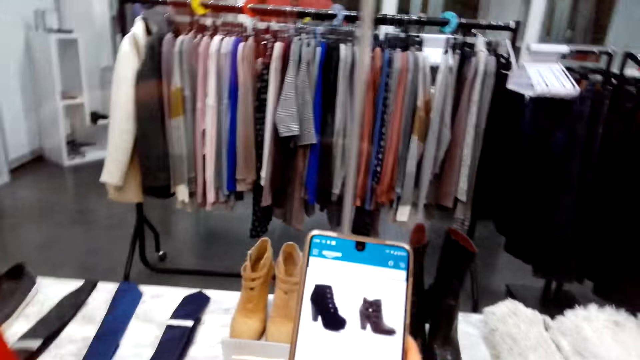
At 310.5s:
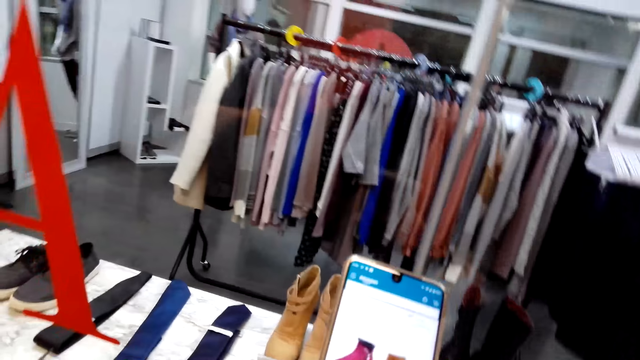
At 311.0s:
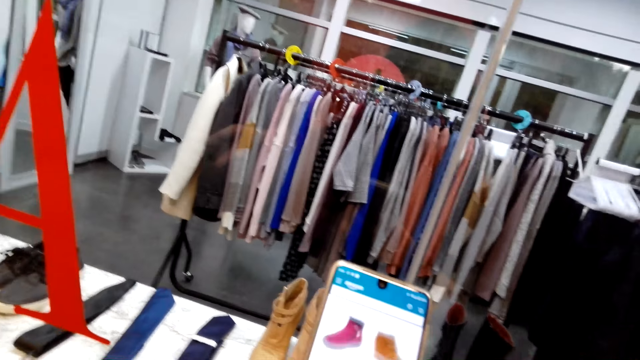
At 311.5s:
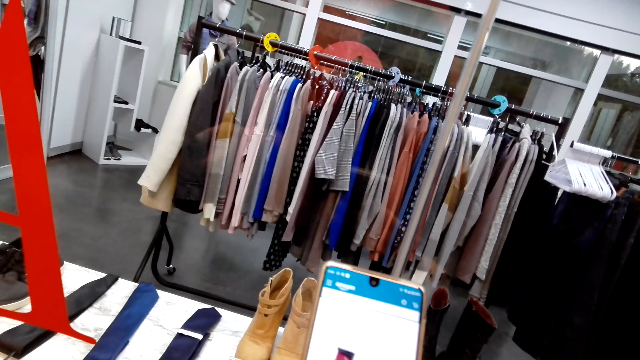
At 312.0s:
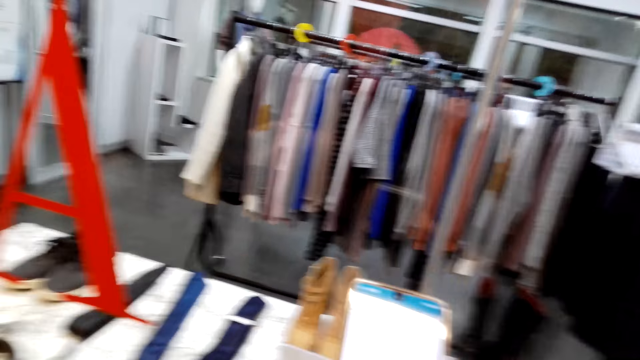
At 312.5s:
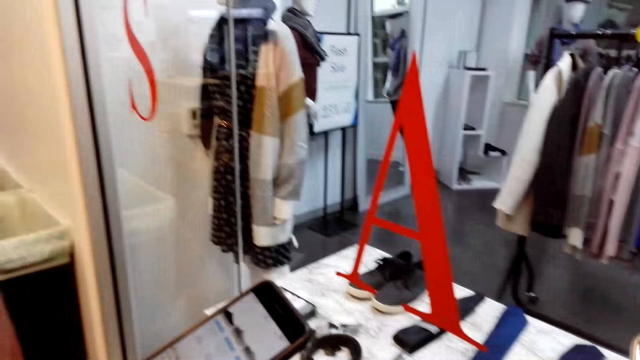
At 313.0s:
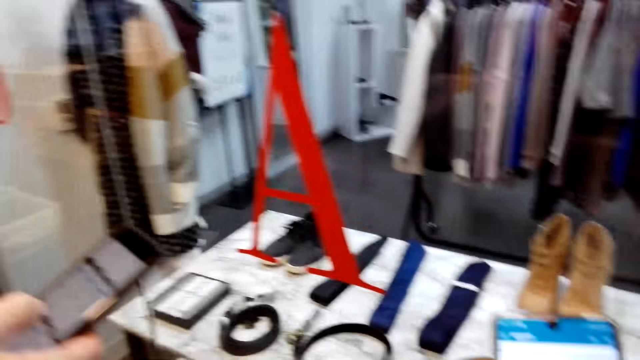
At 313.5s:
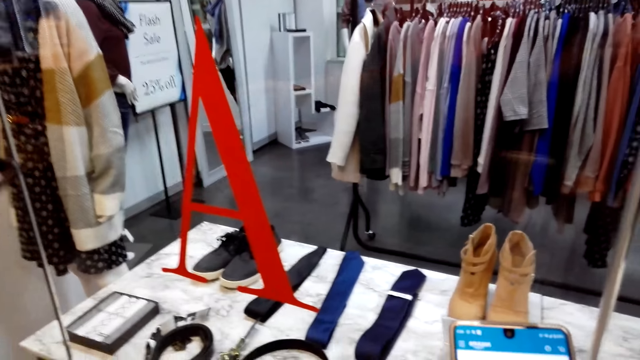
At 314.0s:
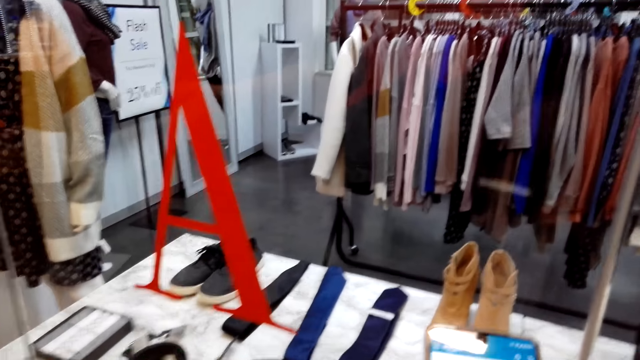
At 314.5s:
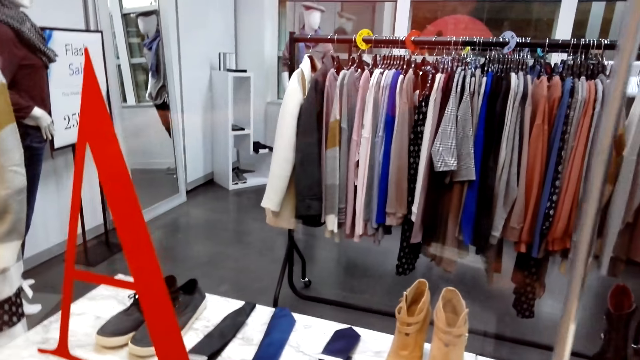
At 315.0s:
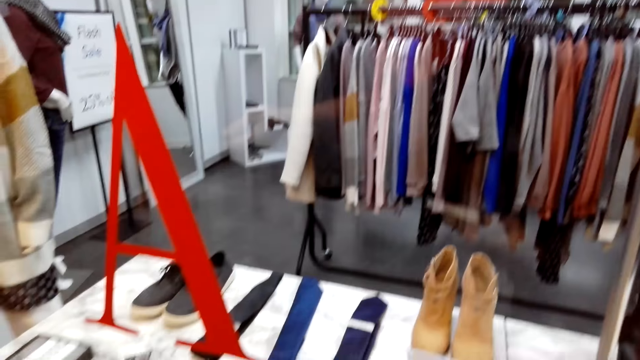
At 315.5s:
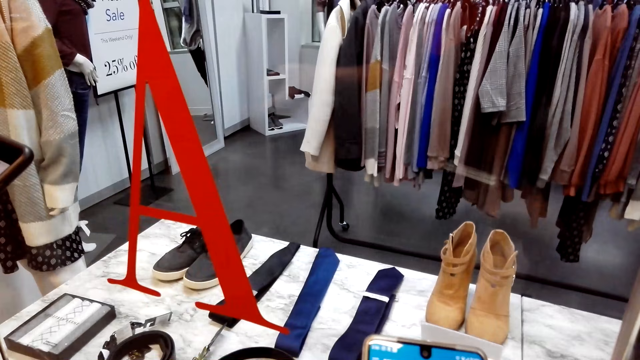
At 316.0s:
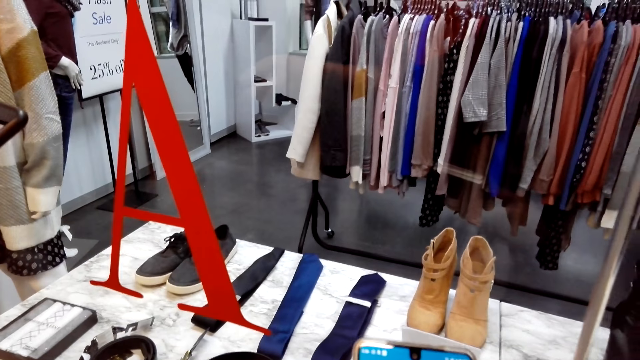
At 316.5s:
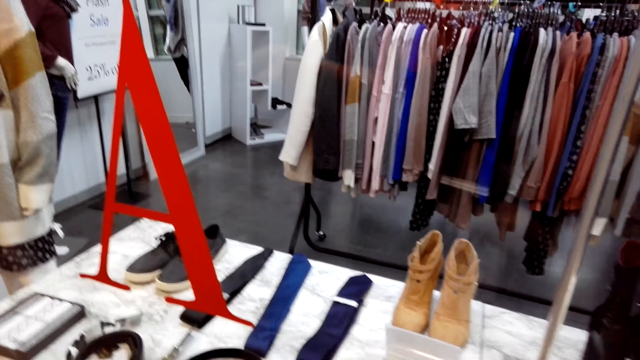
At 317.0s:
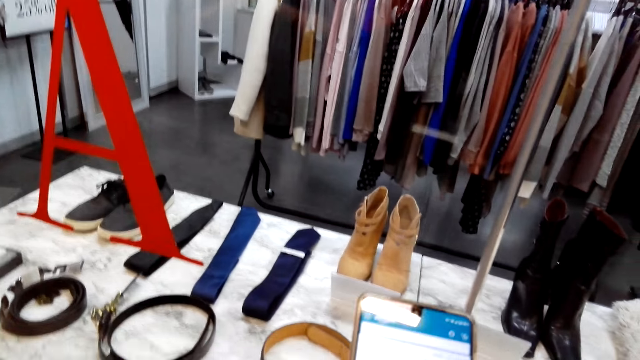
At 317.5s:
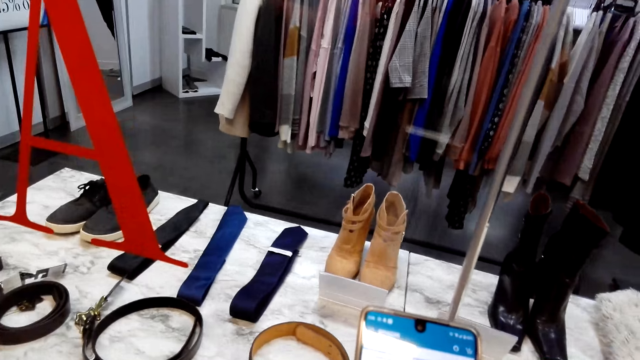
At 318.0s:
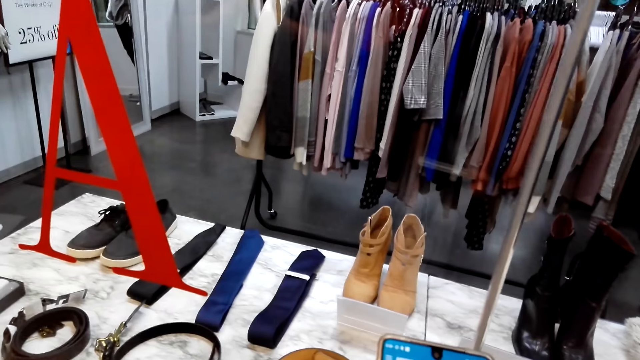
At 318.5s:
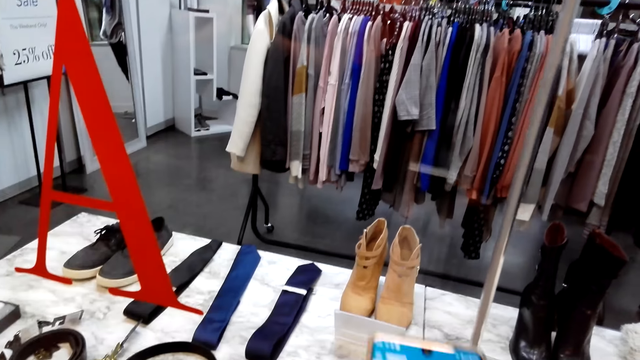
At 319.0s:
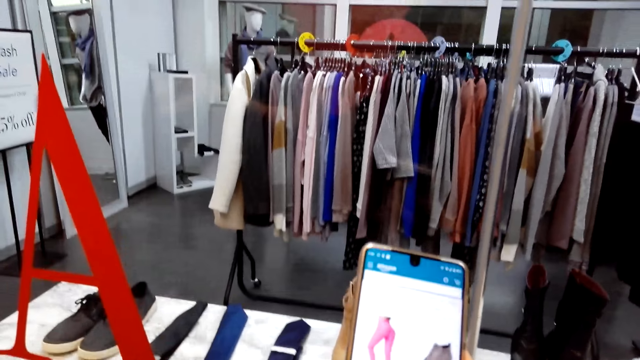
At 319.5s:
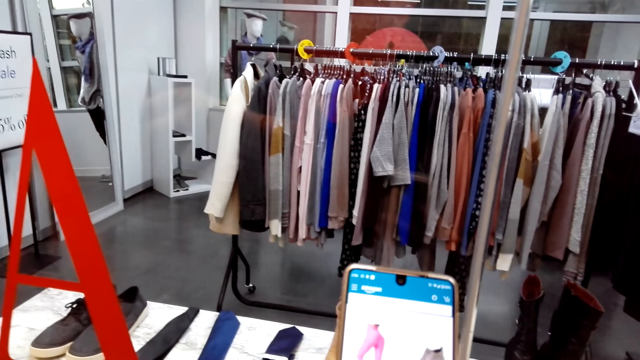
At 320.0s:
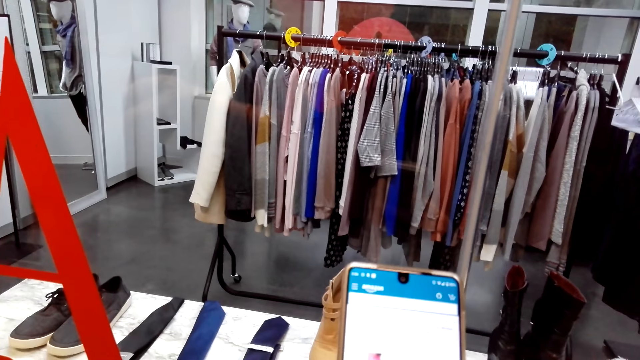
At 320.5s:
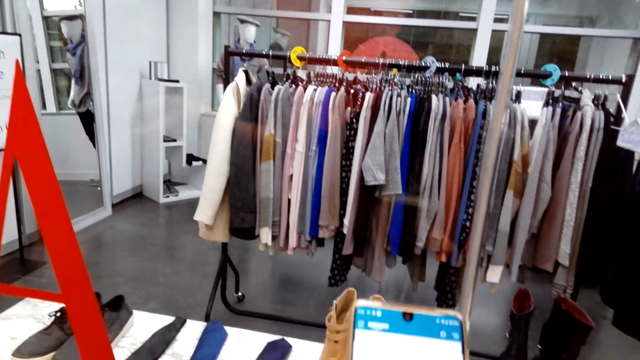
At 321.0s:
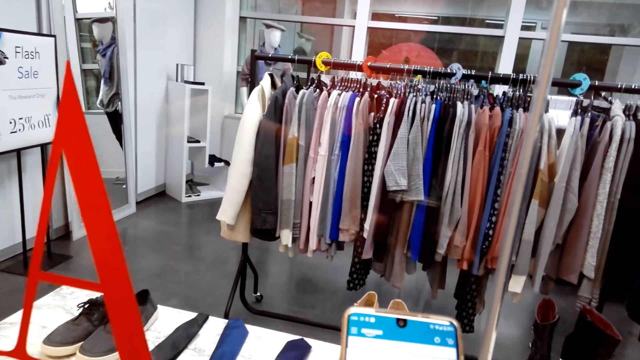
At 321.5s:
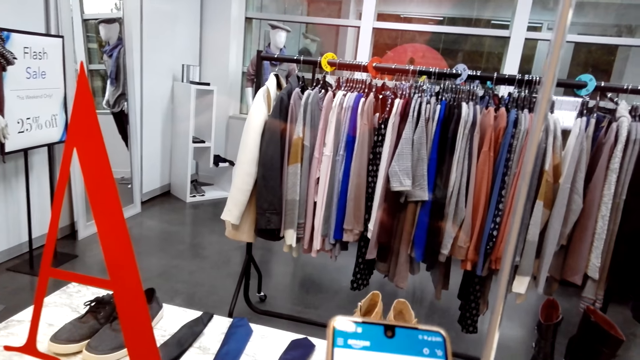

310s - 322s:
A man holds a phone. The camera wearer operates a phone.

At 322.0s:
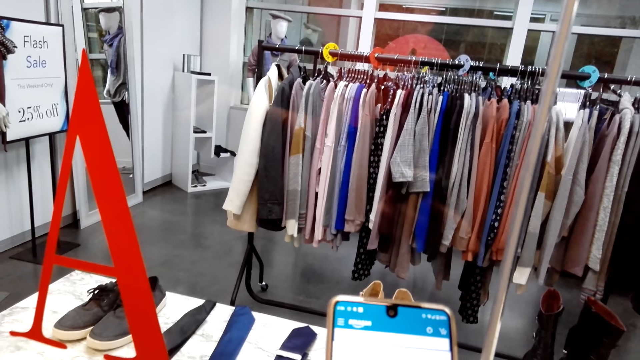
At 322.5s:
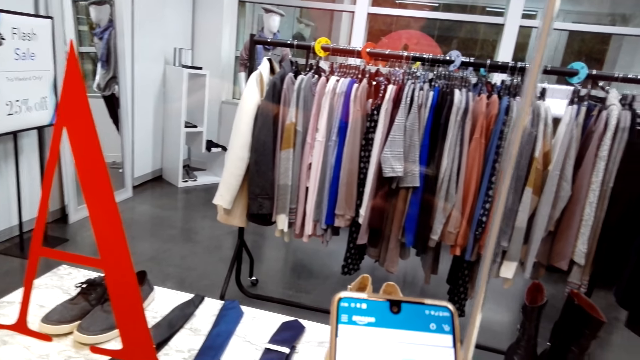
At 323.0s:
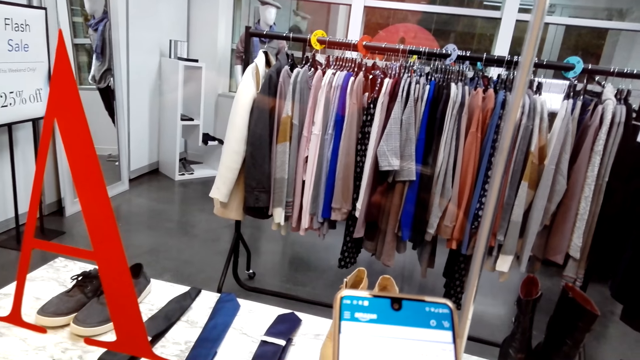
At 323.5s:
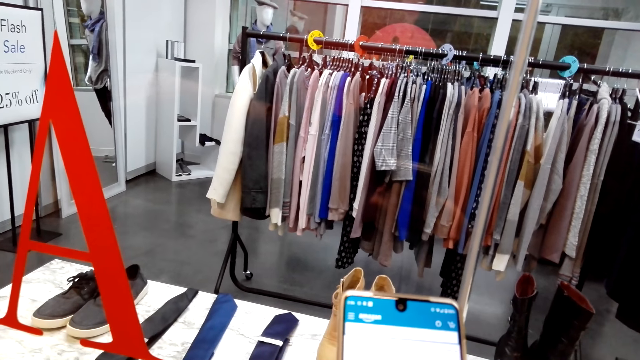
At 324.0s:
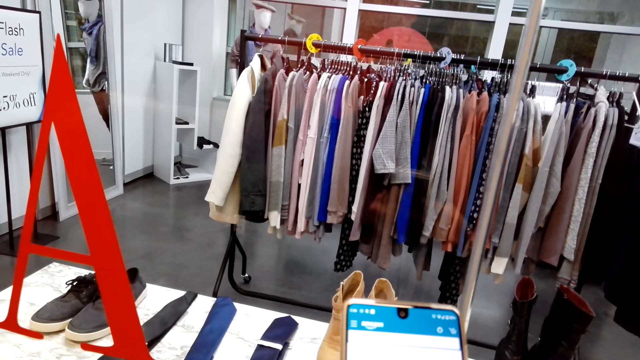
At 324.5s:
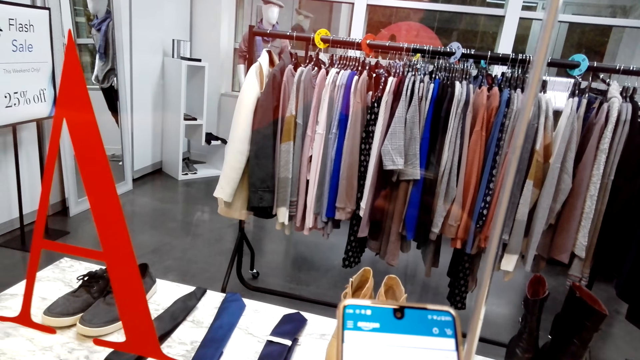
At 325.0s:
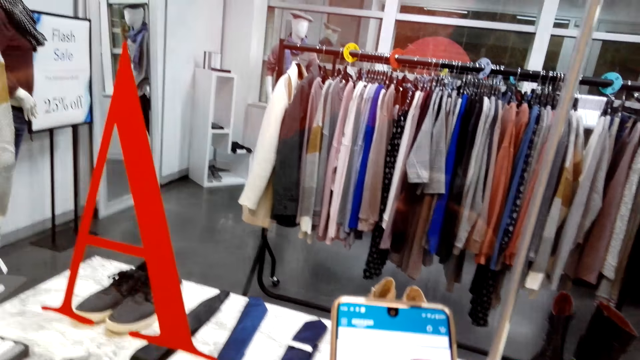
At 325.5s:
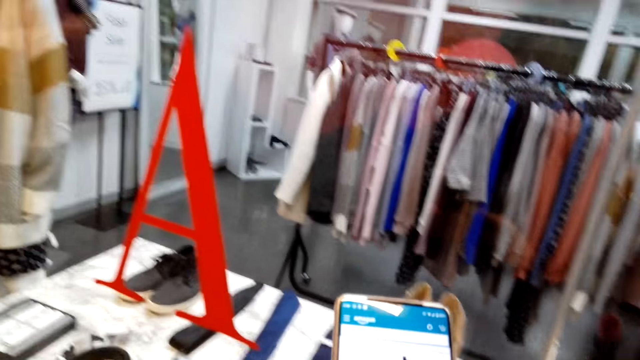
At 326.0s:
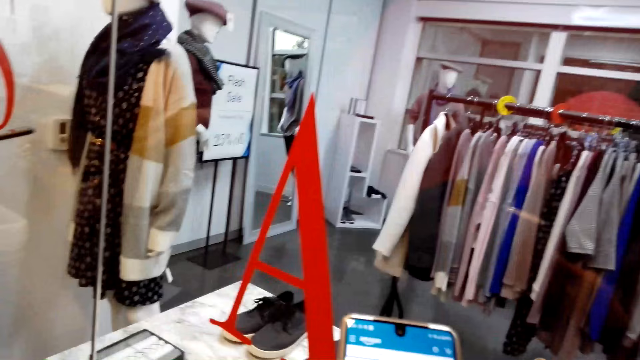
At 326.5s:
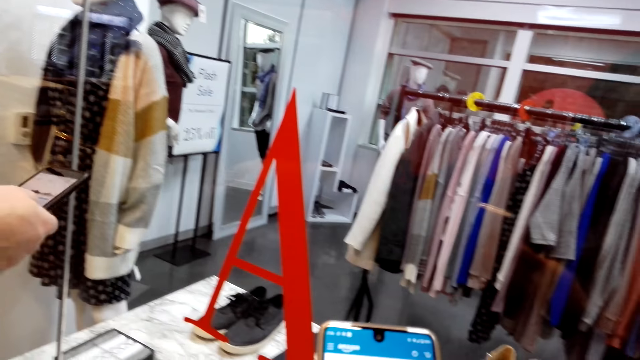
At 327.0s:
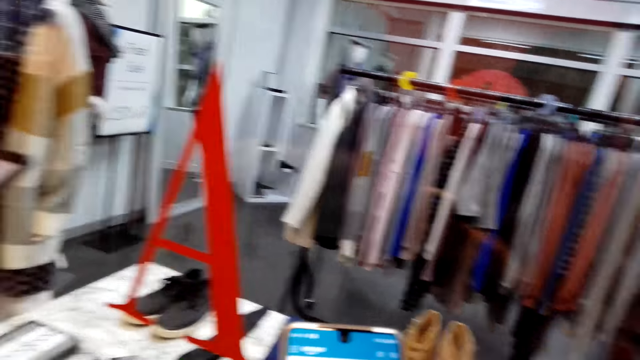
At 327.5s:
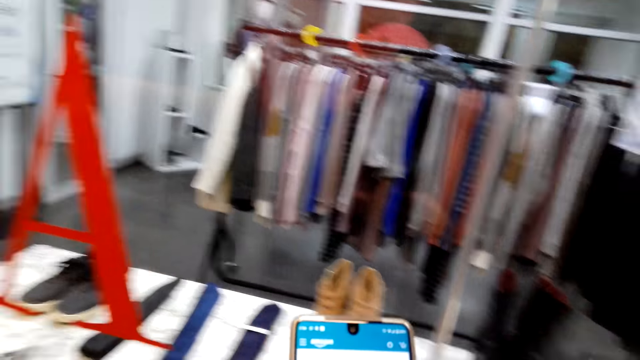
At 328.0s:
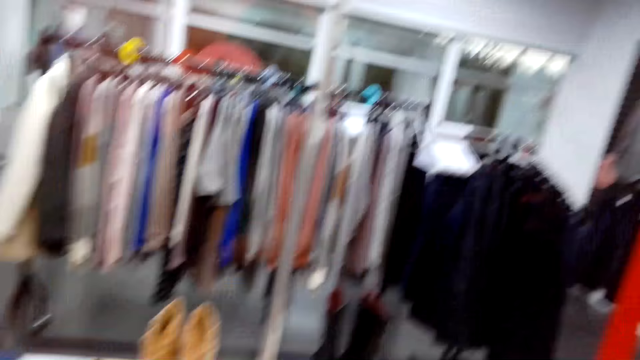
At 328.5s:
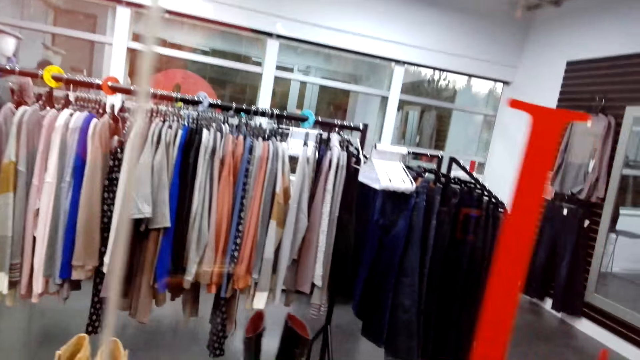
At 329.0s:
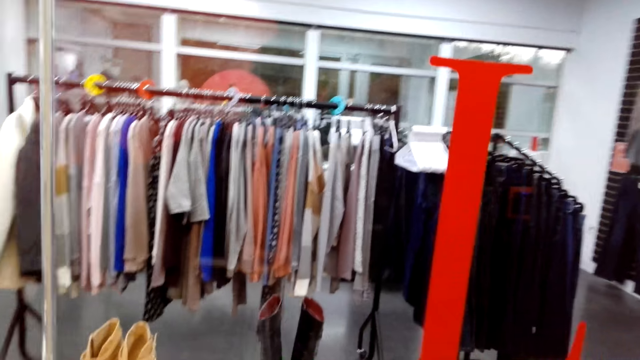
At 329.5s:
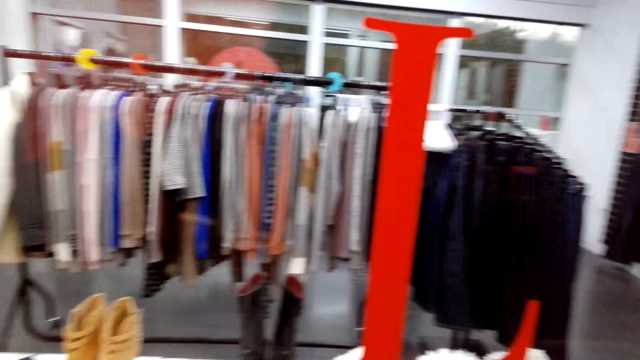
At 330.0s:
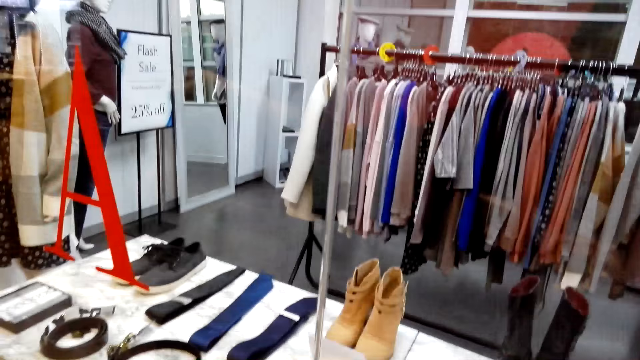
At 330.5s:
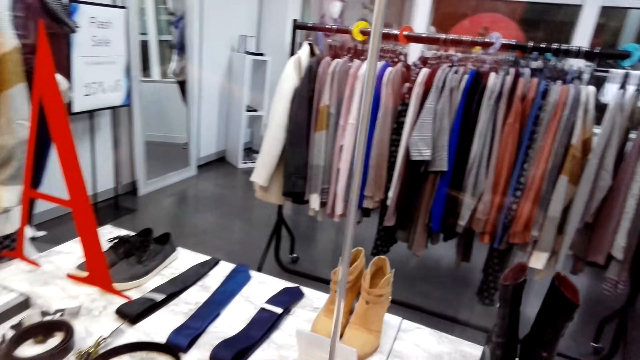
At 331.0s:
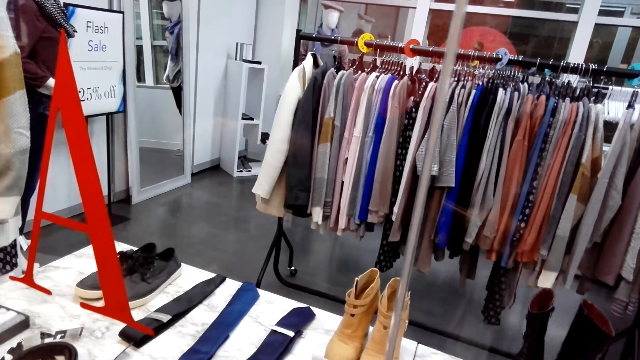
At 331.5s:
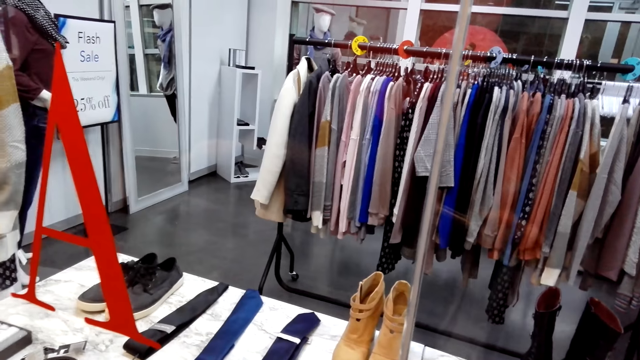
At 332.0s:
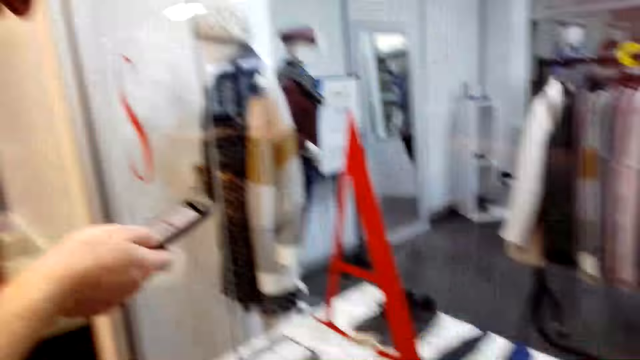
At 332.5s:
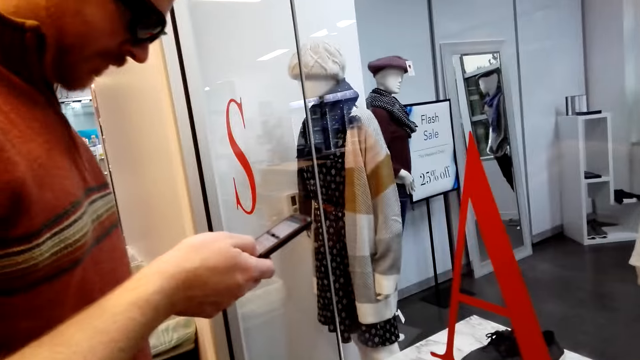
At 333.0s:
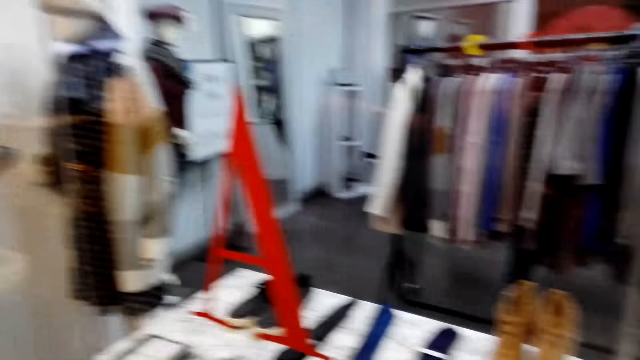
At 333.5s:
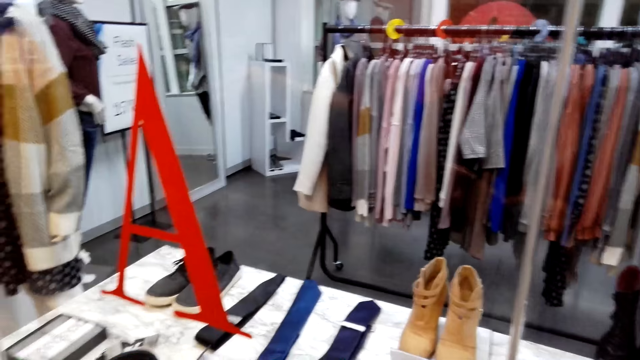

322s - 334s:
A man operates a phone. The camera wearer operates a phone and walks around the boutique. The man operates the phone.
